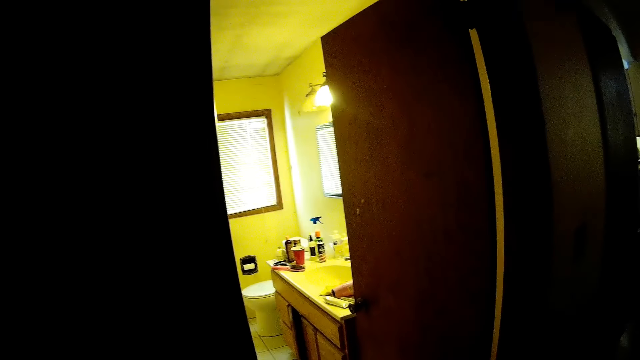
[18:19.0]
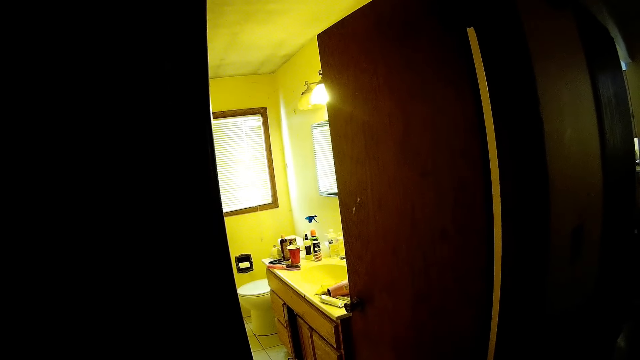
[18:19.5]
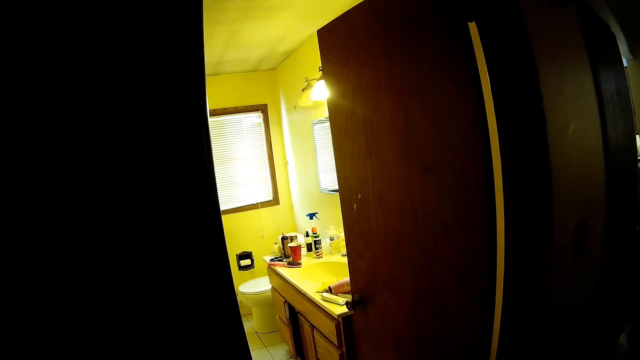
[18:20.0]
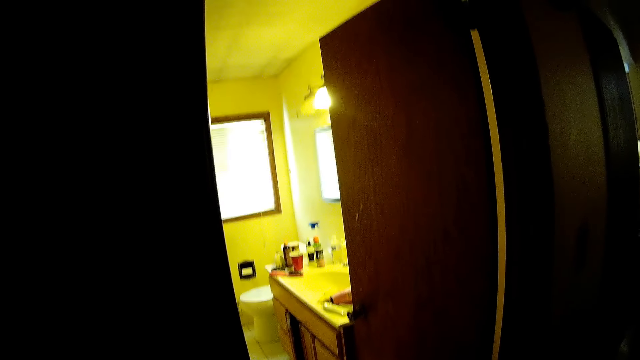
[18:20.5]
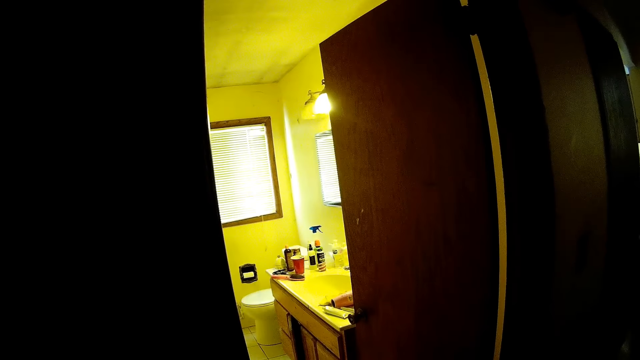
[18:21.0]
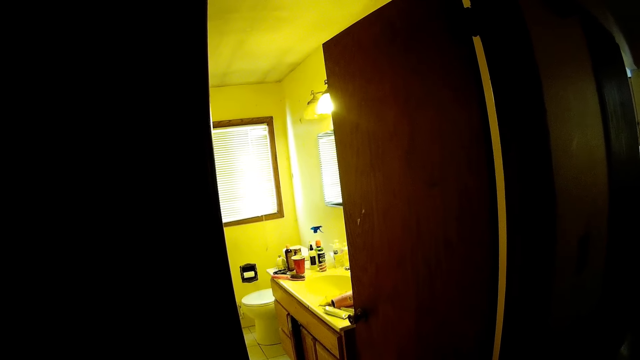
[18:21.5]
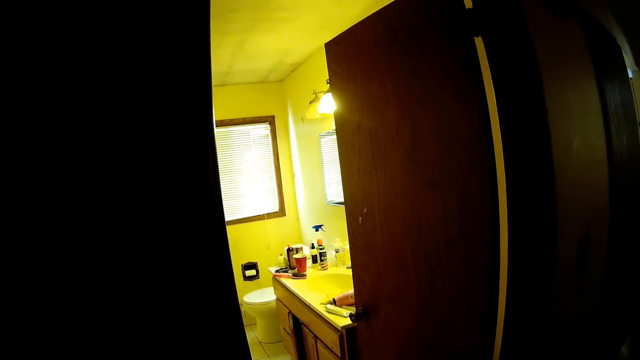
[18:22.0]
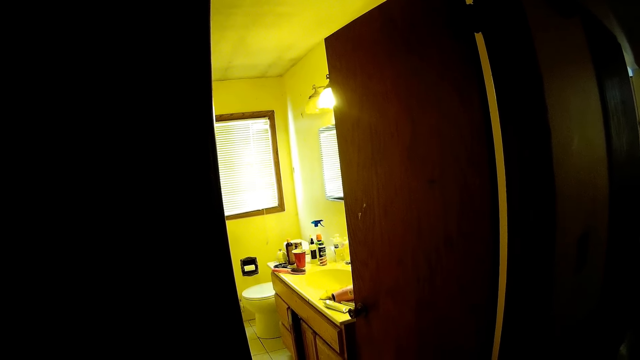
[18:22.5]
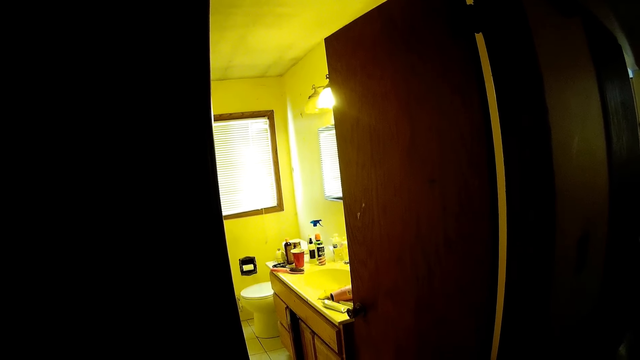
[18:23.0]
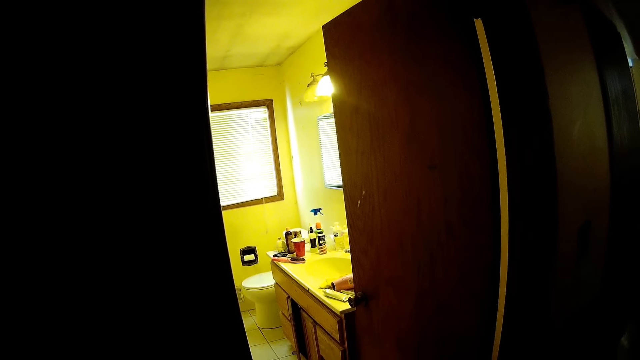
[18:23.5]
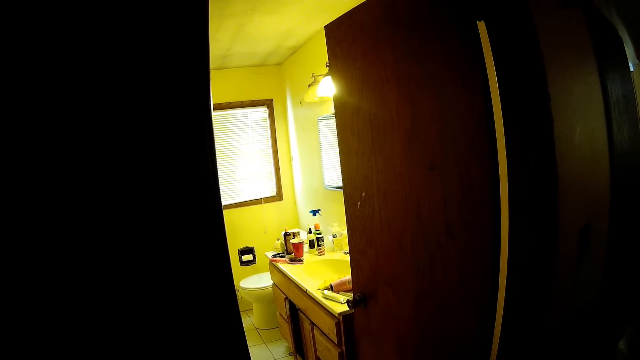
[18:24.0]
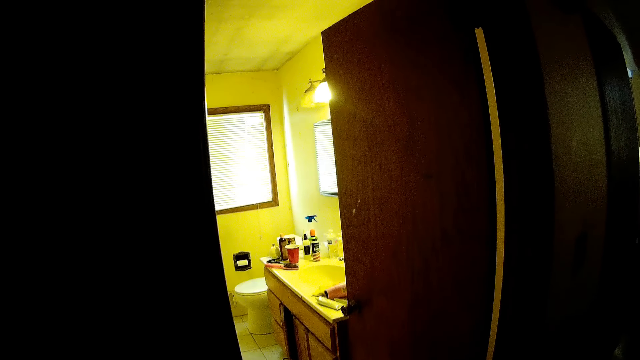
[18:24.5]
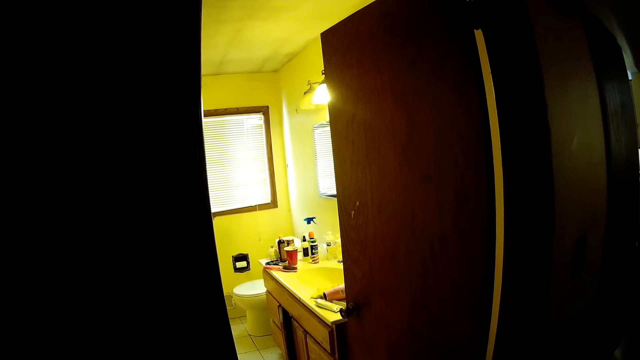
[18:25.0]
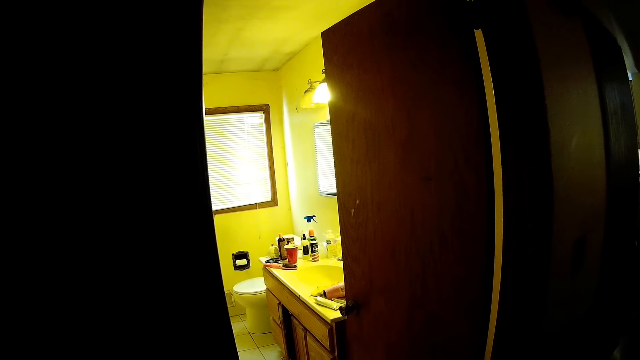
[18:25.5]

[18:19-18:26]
The camera wearer stares around the house.

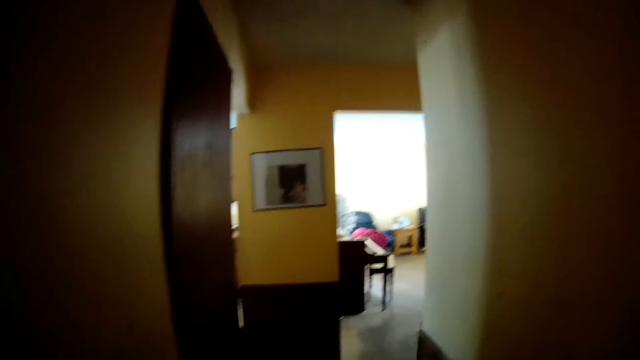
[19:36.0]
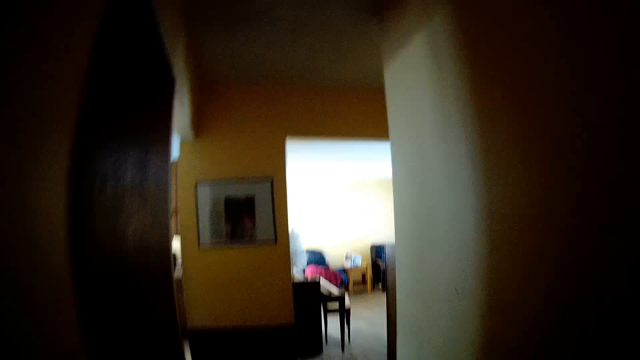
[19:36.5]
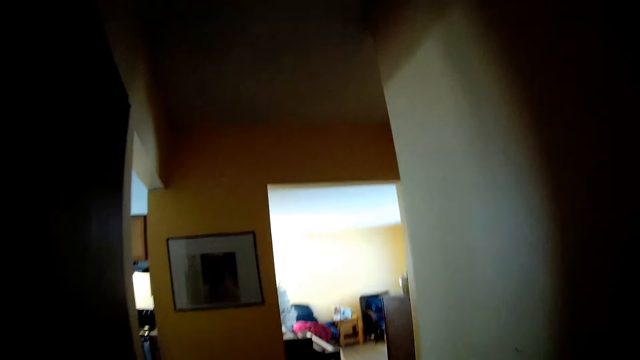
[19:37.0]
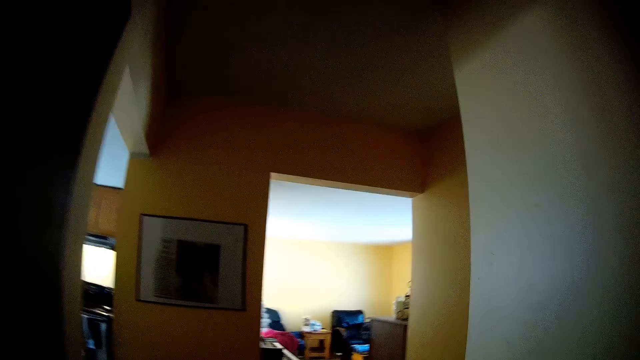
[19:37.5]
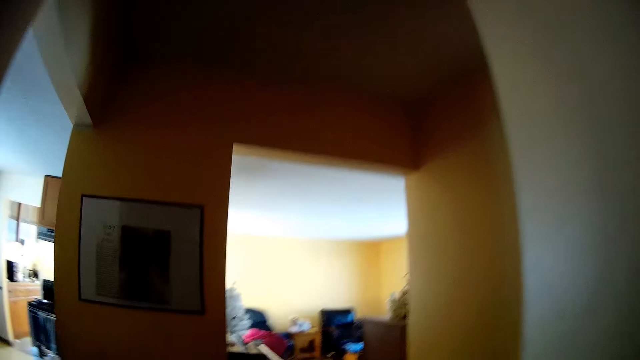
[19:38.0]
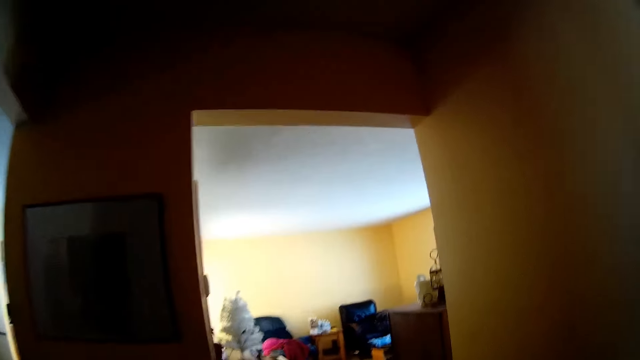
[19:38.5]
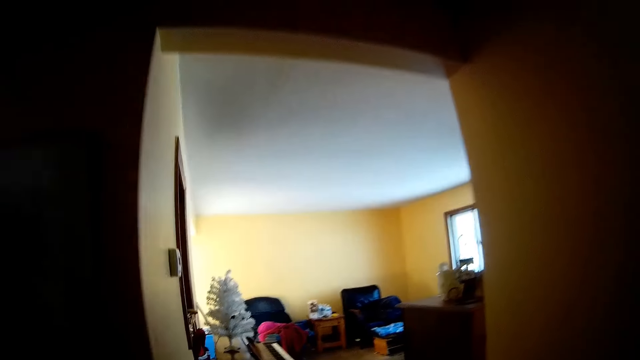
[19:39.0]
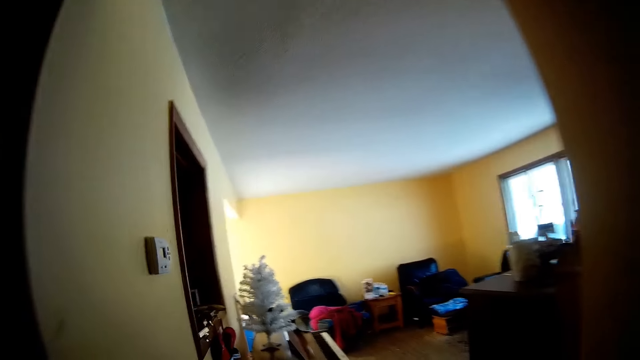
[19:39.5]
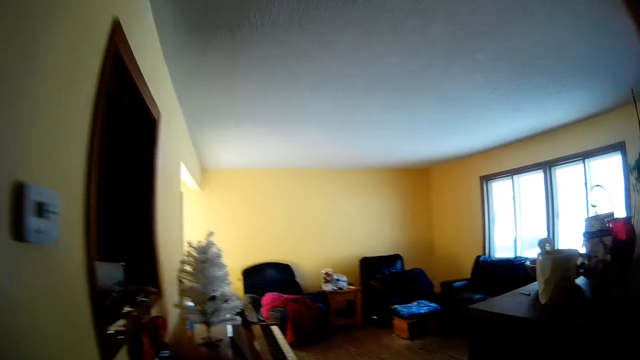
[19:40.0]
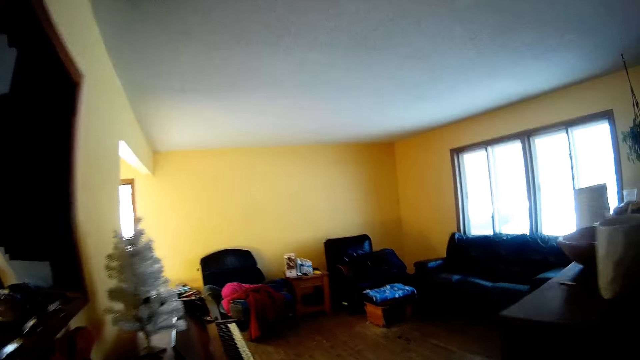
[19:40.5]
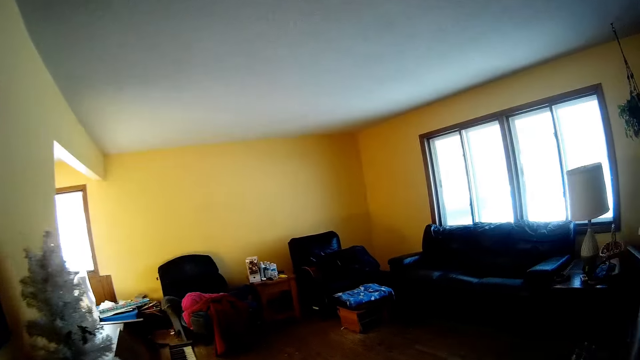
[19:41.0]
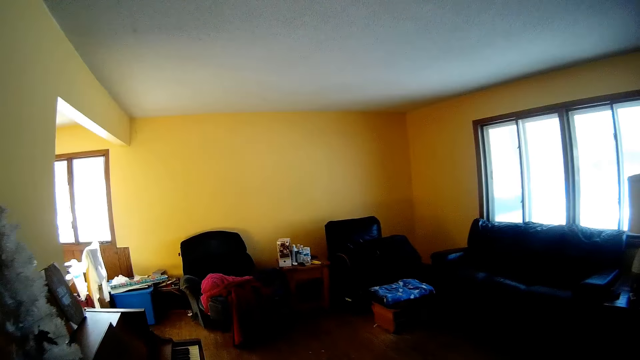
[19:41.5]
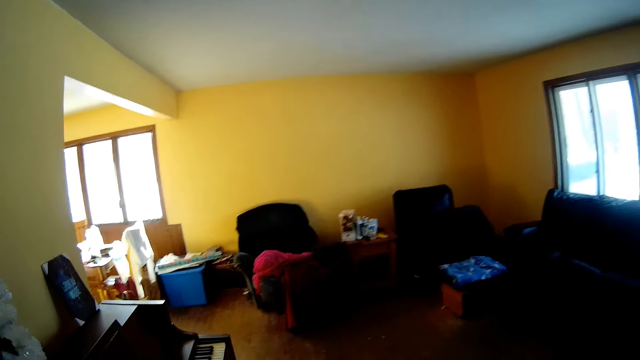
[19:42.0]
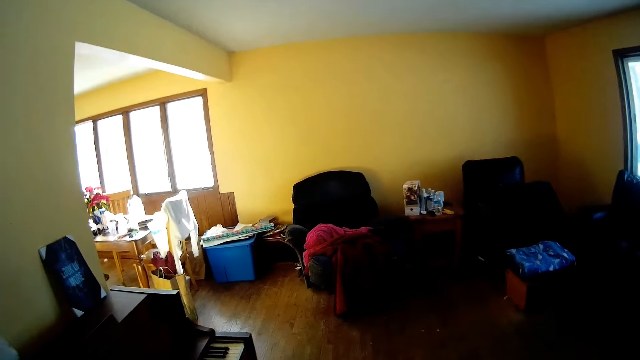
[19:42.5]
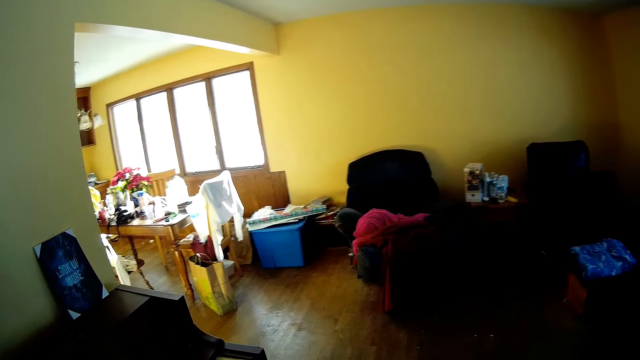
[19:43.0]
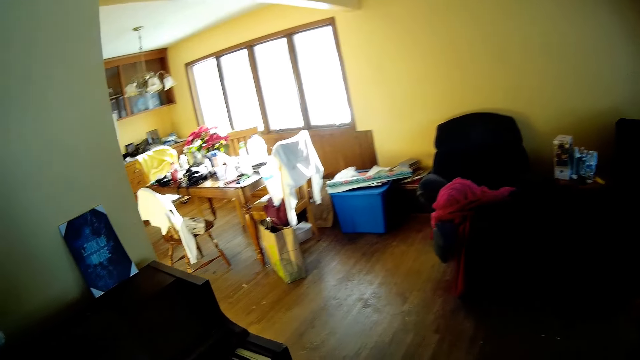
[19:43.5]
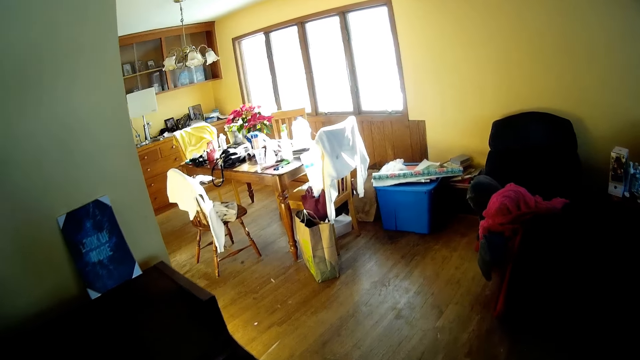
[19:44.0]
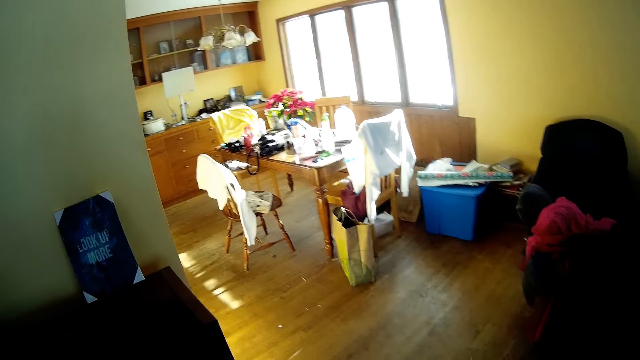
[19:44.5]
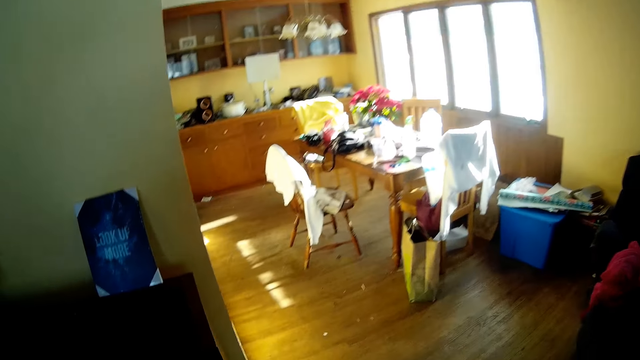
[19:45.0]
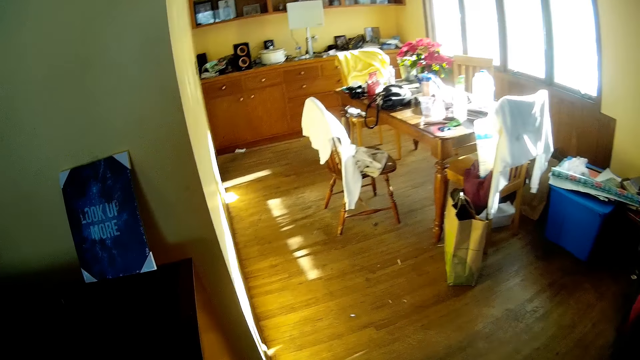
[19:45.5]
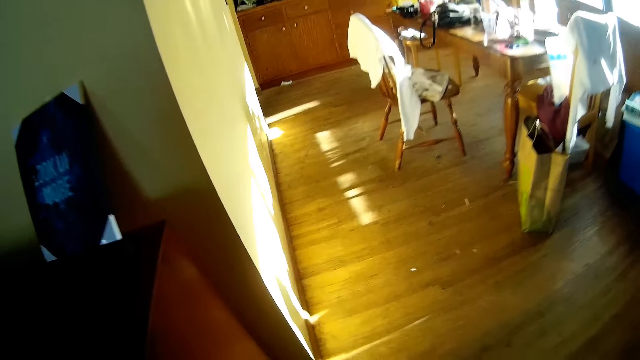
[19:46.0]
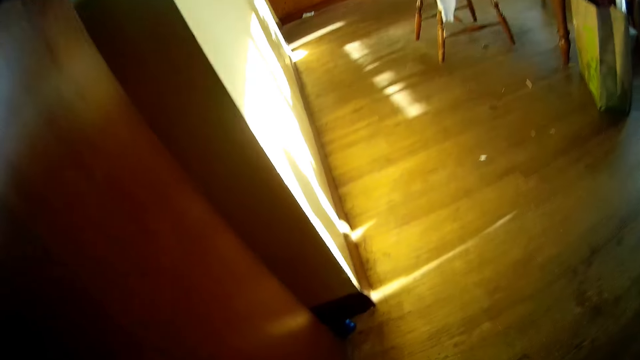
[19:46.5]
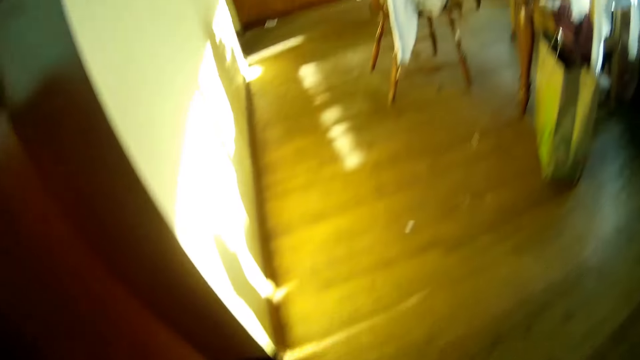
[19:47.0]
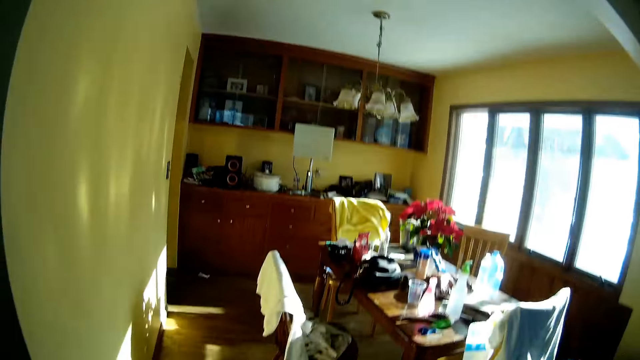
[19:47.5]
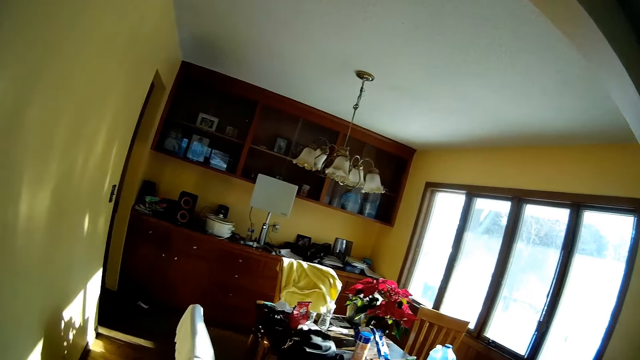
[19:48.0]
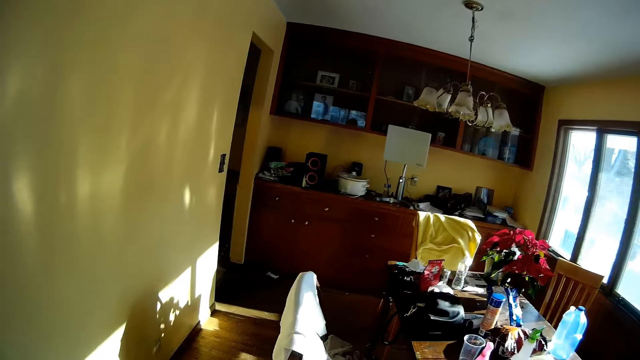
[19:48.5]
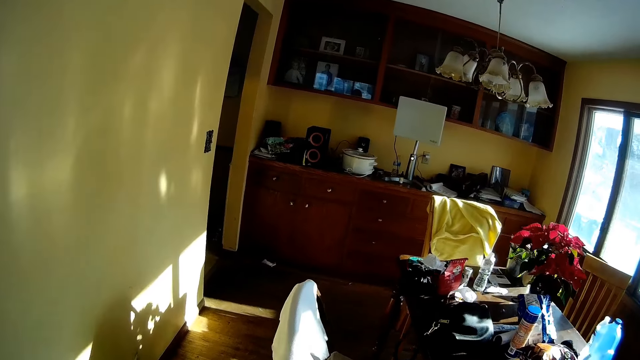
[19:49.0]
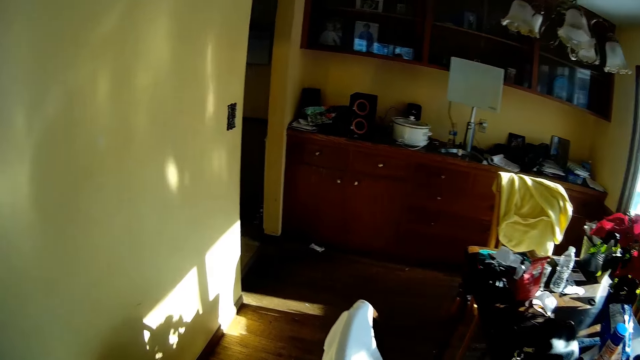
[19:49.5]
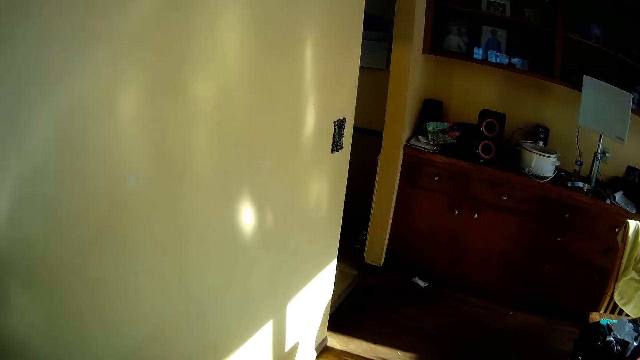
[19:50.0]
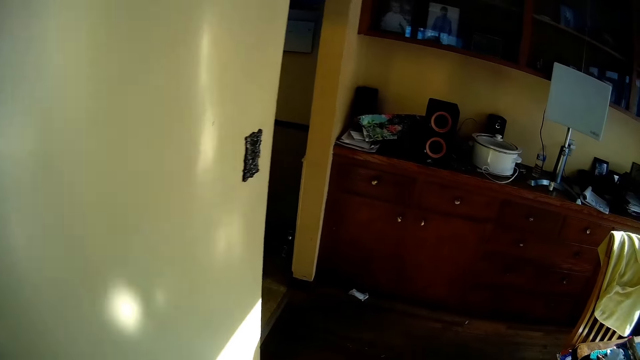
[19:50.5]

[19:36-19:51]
The camera wearer moves around the house. They walk to a living room from the hallway.
